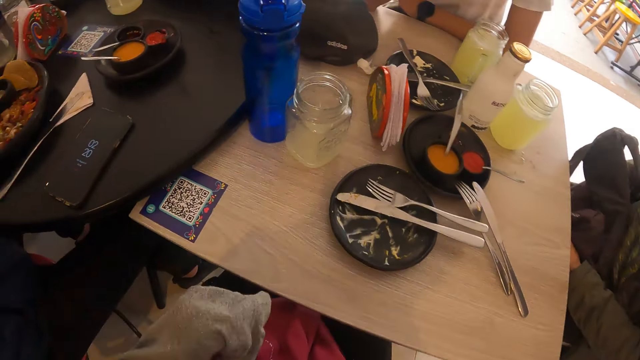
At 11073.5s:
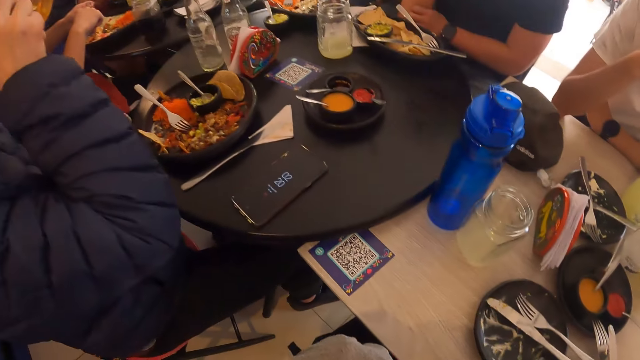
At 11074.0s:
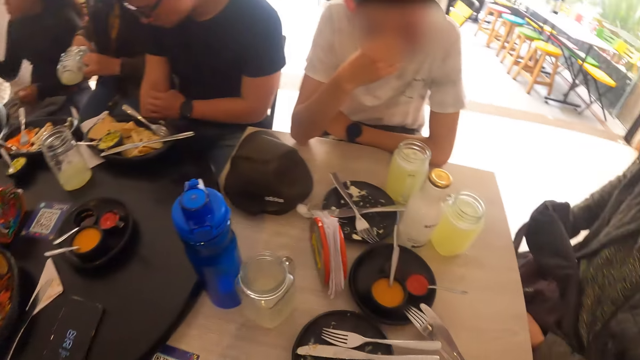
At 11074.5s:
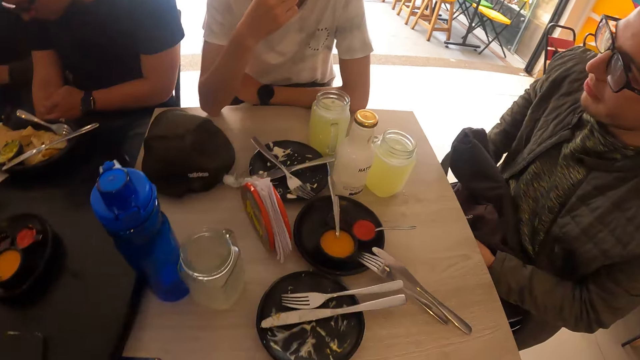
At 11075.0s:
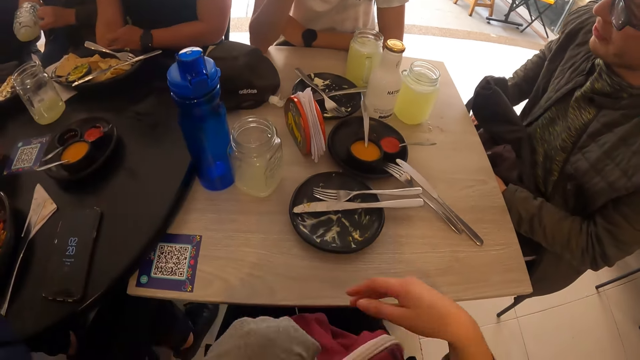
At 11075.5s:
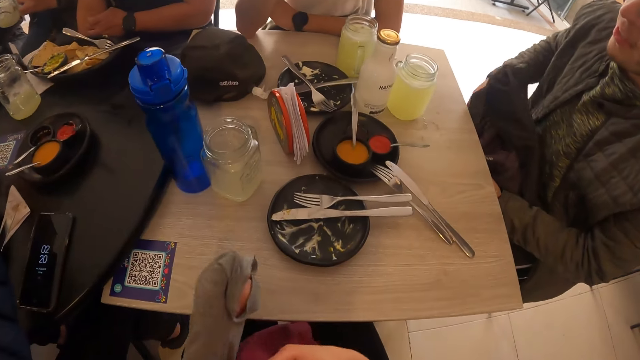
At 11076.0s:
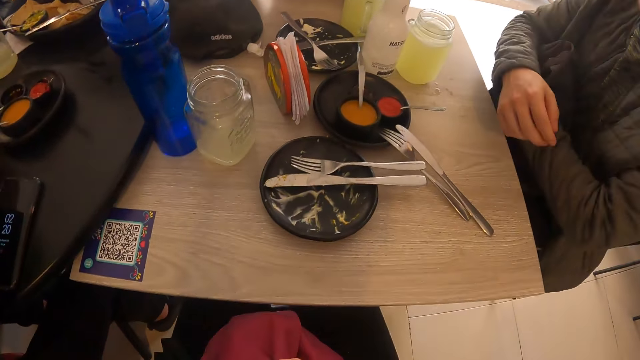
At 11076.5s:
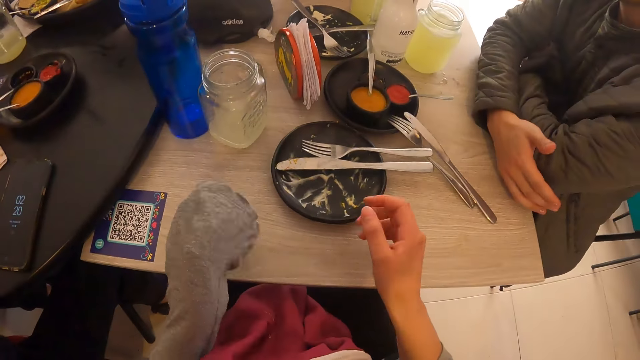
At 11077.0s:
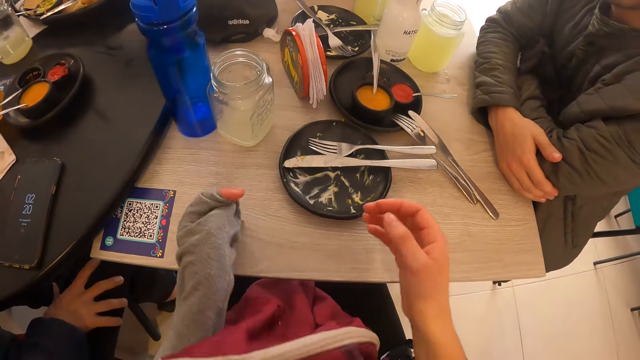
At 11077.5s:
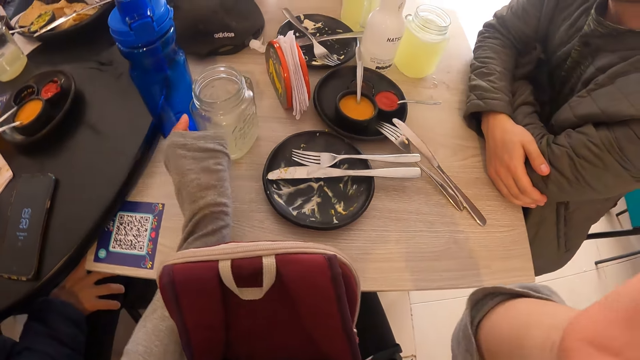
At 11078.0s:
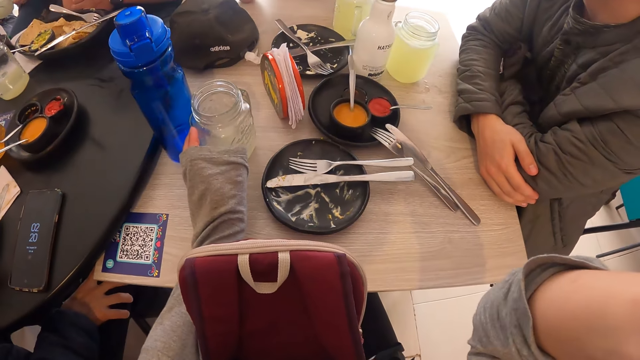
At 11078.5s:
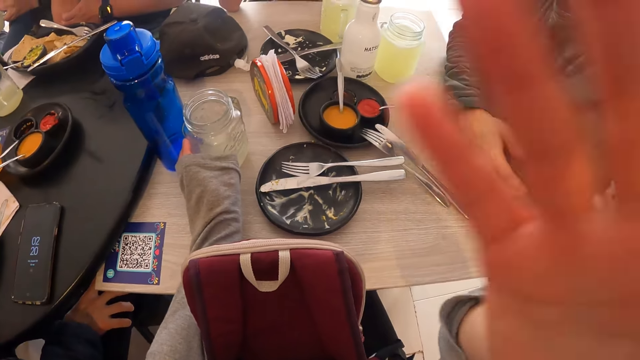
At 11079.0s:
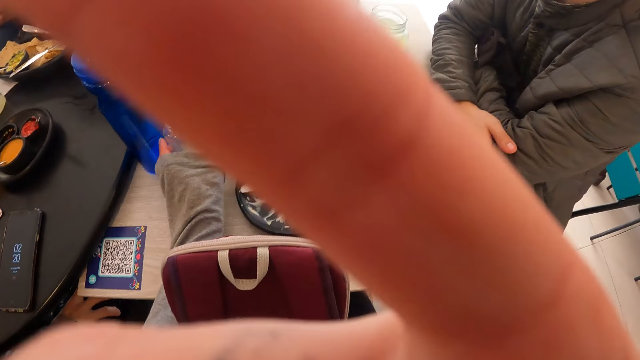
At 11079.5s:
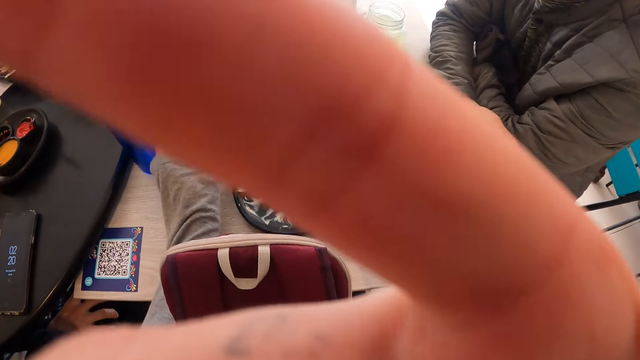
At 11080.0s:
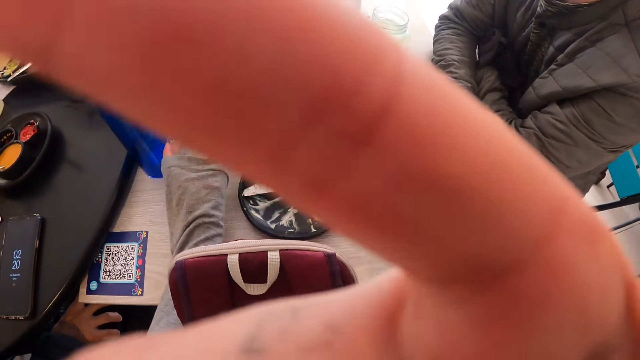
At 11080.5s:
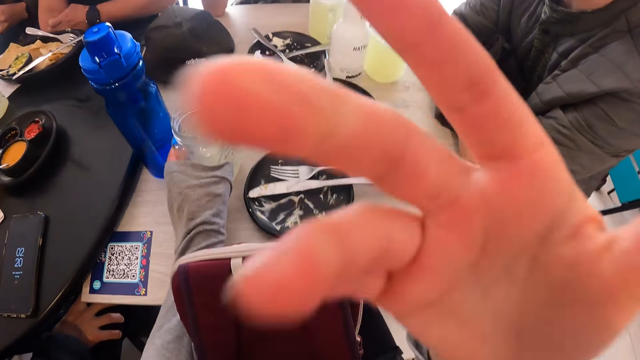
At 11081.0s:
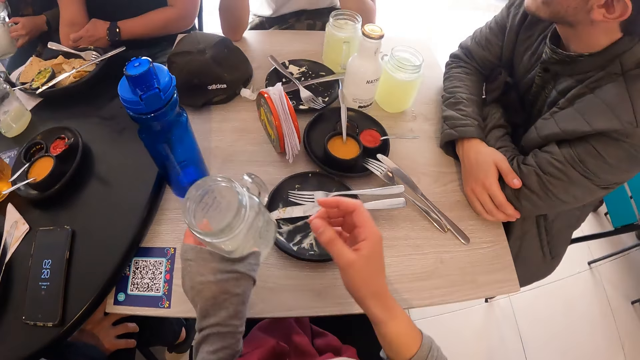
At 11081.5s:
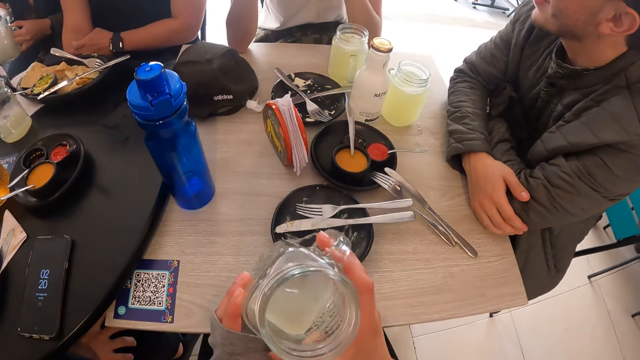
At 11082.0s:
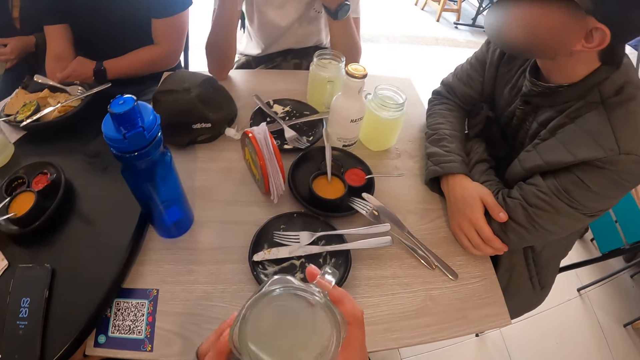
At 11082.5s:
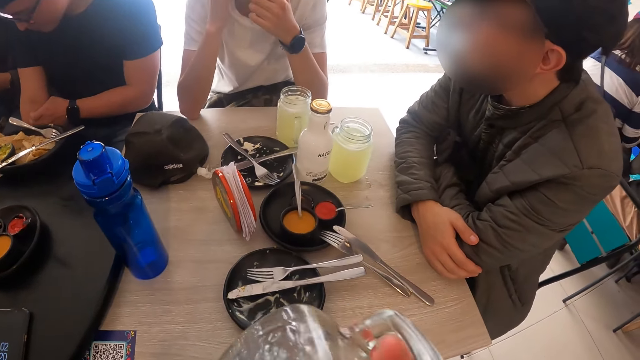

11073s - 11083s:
The camera wearer moves her body. She touches her face with her right hand. She lifts her right hand. She adjusts the camera. She picks up the glass on the table with her left hand. She holds the glass with both hands.

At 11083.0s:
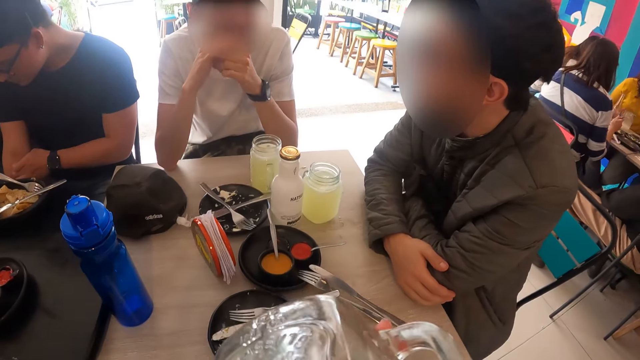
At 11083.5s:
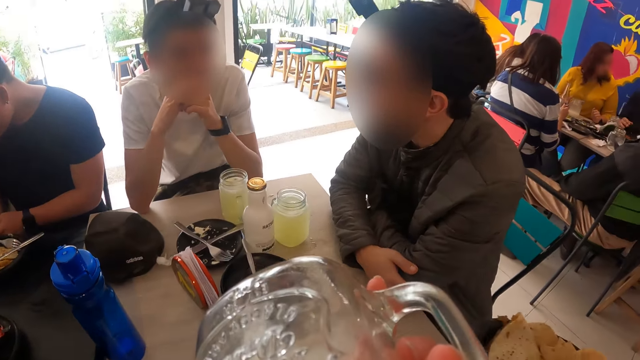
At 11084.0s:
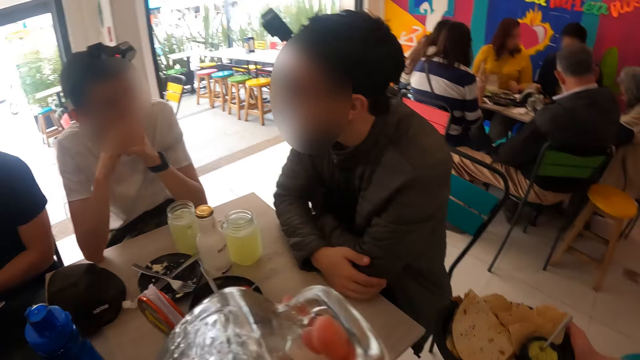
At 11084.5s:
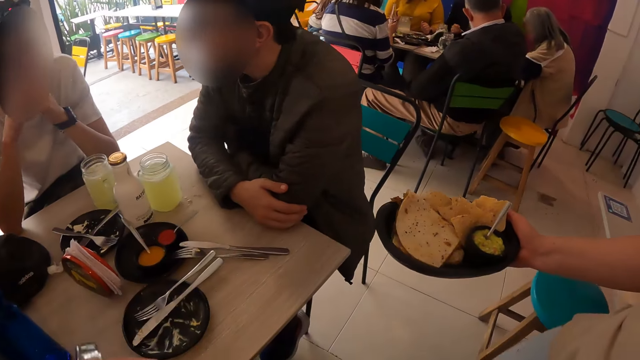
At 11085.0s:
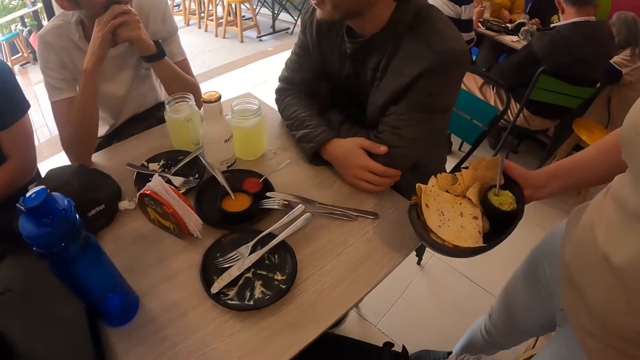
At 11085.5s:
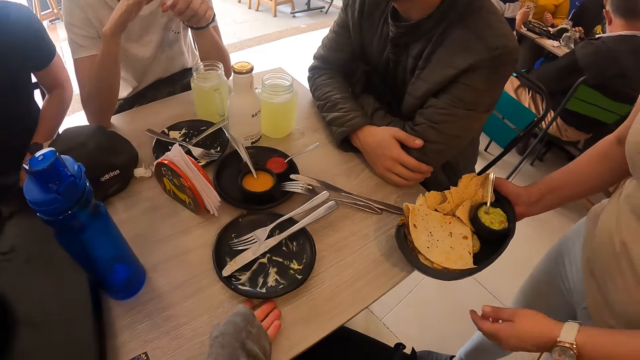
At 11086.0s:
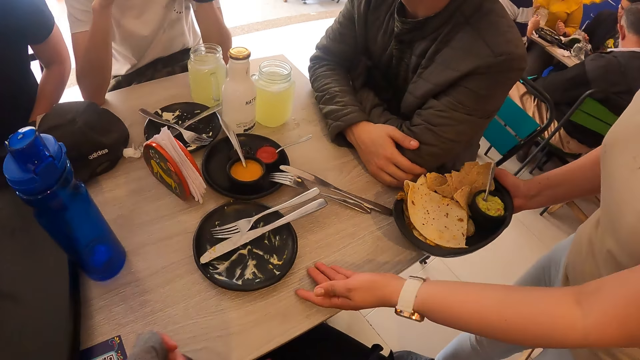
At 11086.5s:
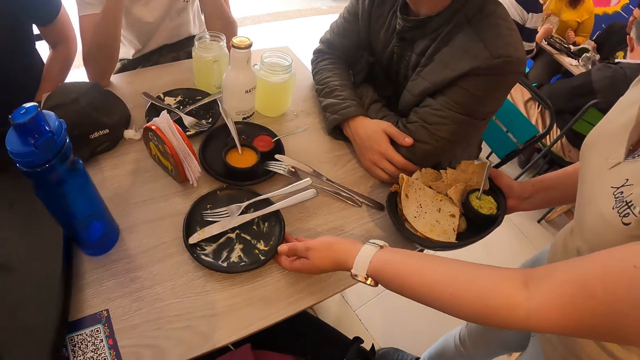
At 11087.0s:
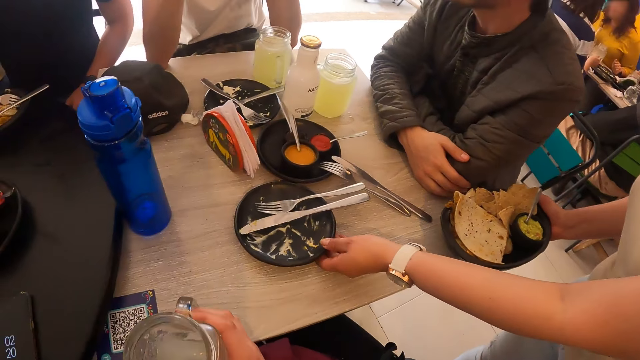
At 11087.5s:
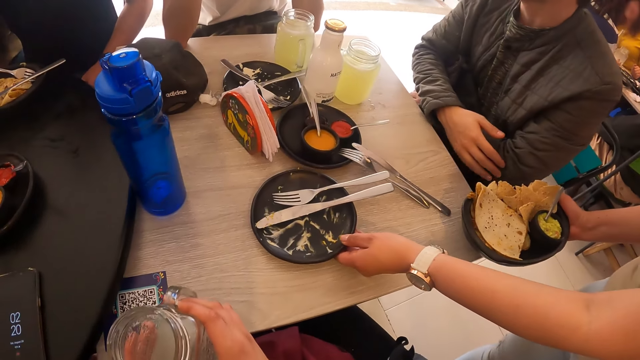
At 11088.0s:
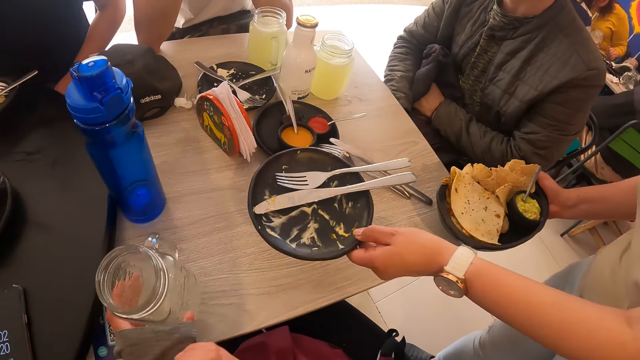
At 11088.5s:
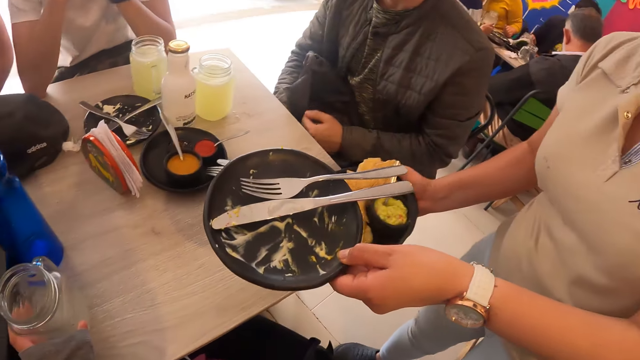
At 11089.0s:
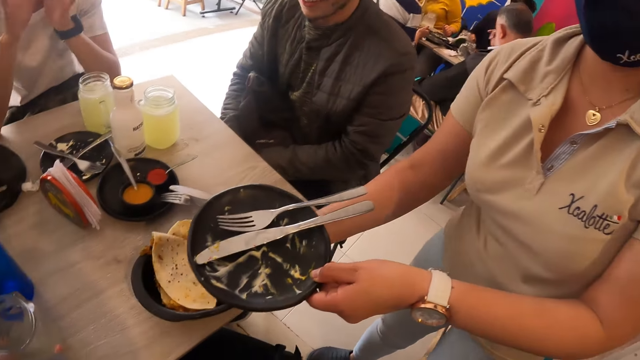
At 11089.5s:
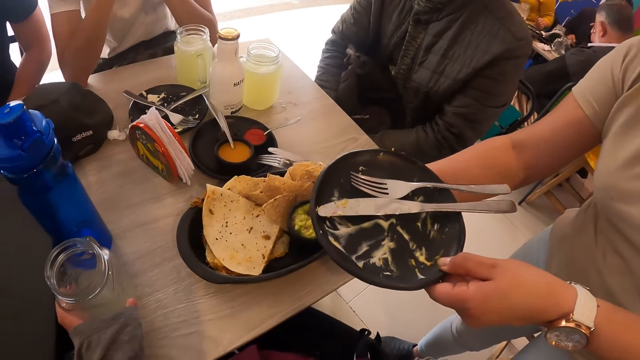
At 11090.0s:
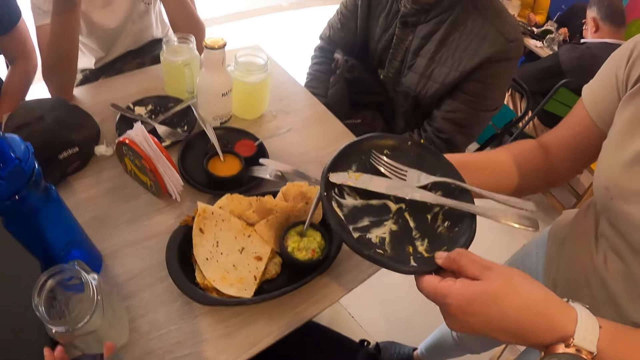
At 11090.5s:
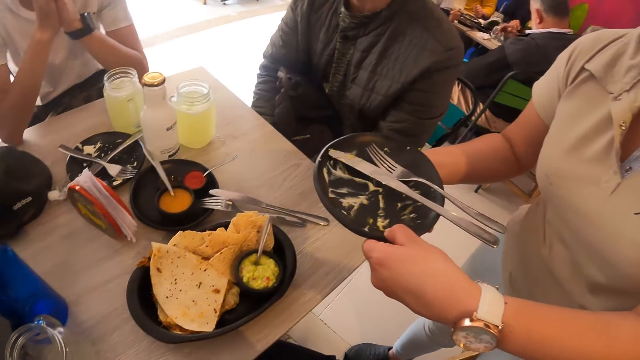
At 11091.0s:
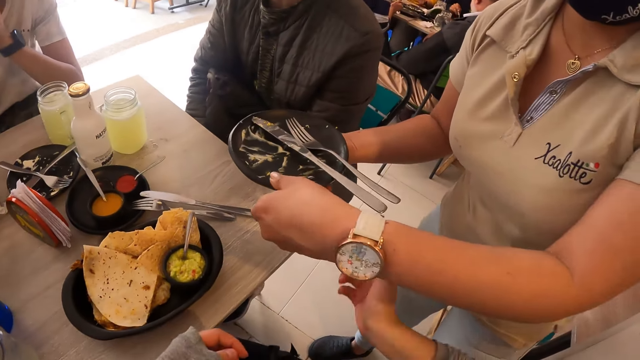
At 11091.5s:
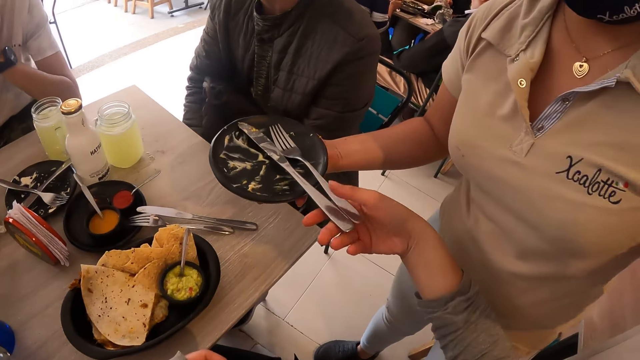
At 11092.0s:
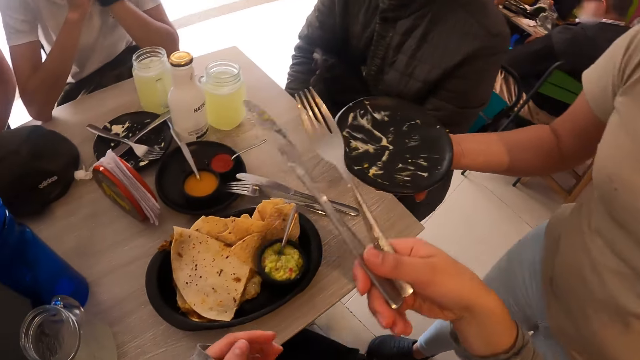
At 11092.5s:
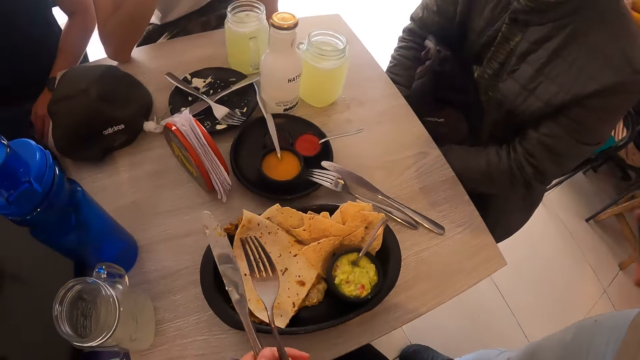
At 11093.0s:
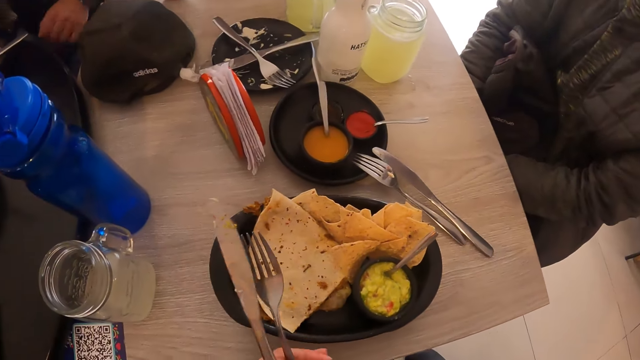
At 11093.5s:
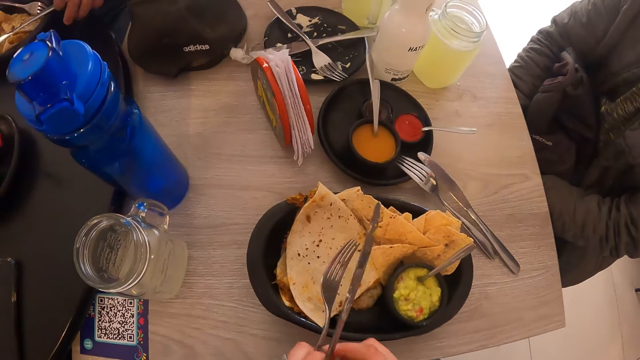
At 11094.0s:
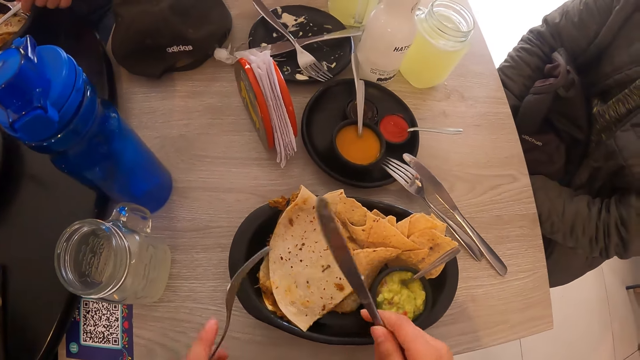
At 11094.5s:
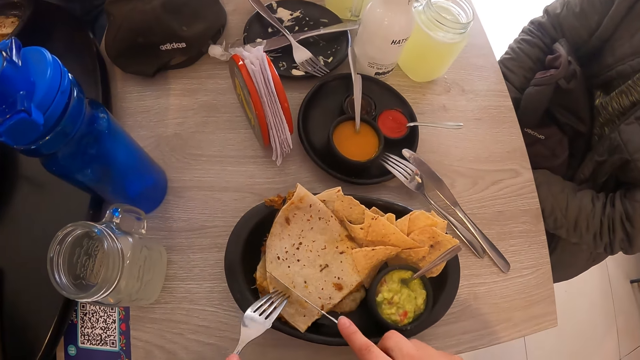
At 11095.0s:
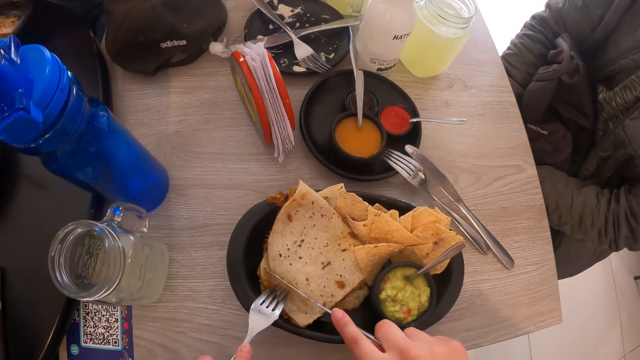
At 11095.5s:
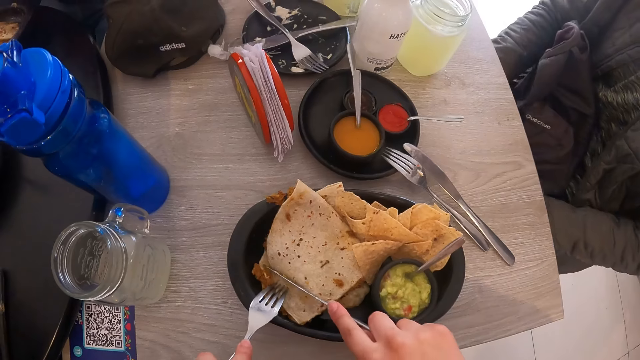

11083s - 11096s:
The camera wearer drinks juice from the glass in both hands. A man interacts with another man. The camera wearer touches a plate on the table with her left hand. A waiter picks up the plate from the table with her left hand. The camera wearer passes the glass of juice to her left hand. She drops the glass of juice on the table. The waiter drops a plate of tacos in her right hand on the table. The waiter passes the plate to her hand. The camera wearer picks up a fork and a knife from the plate with her right hand. A man picks up a fork in a plate on the table with his right hand. He picks up a knife in the plate on the table with his left hand. The camera wearer eats tacos from the plate of tacos on the table with the fork and knife in her hands.
